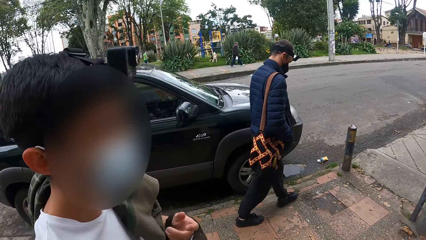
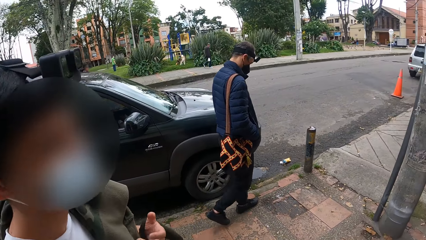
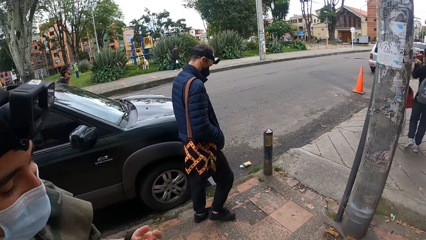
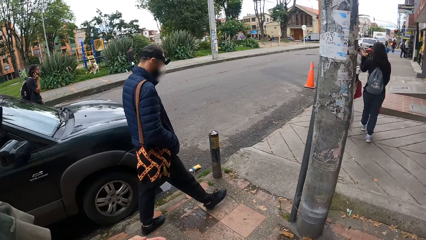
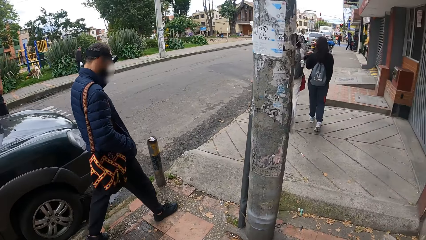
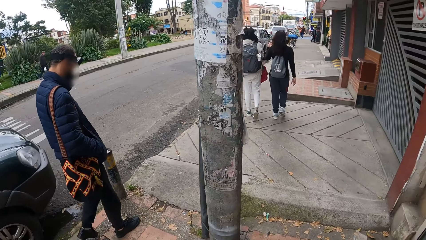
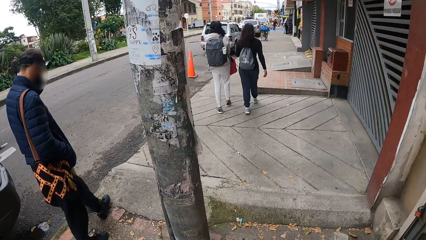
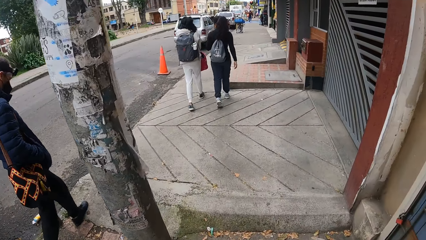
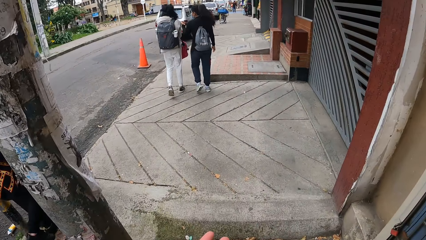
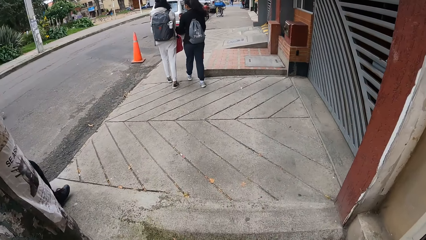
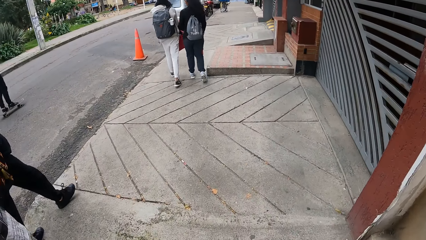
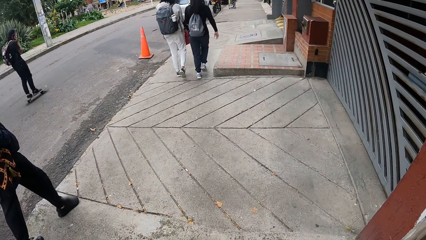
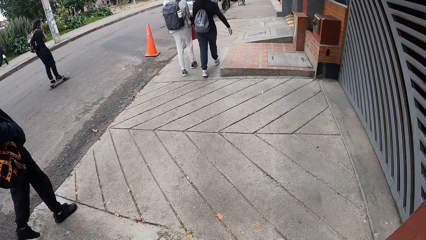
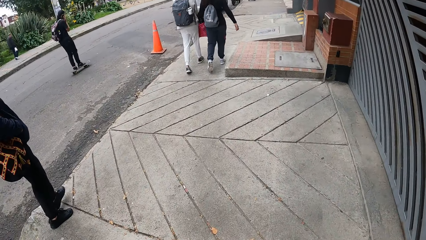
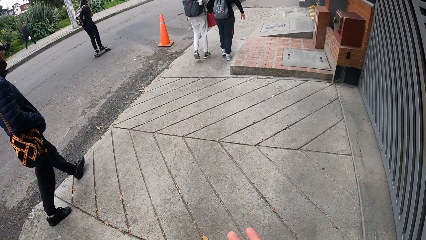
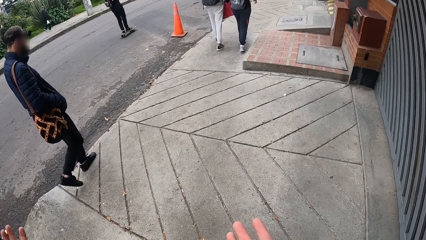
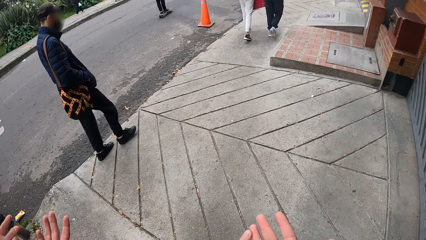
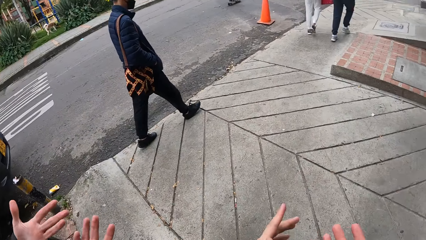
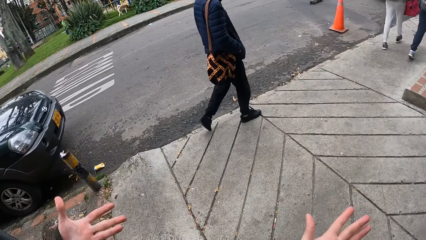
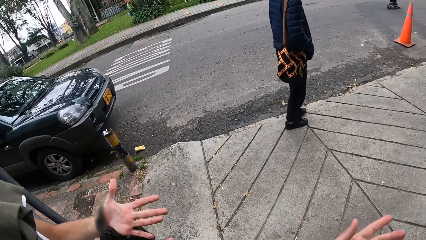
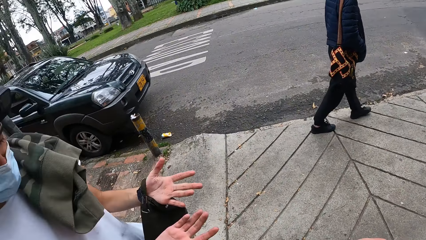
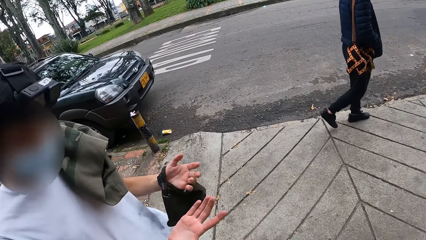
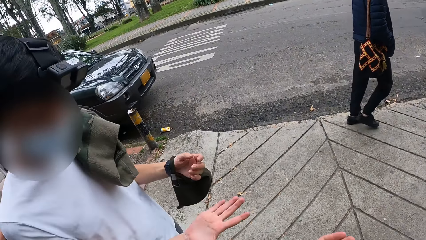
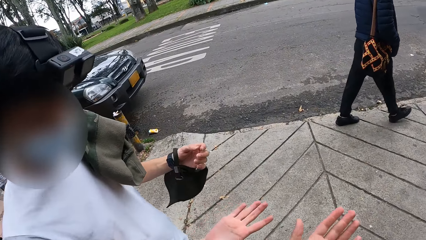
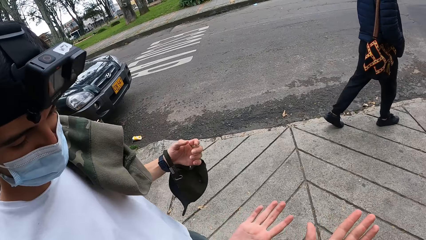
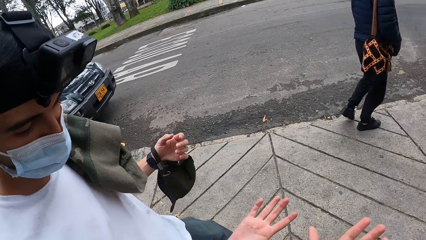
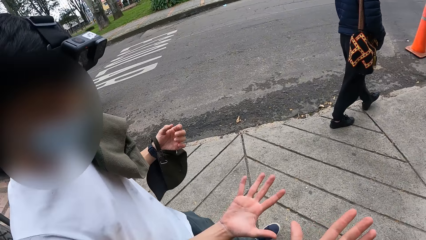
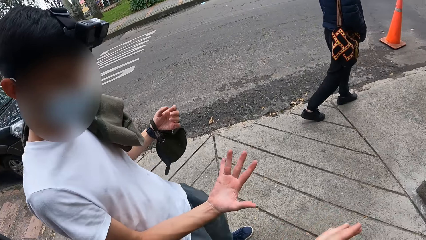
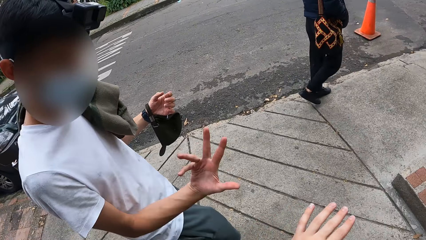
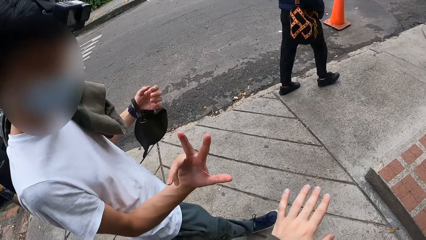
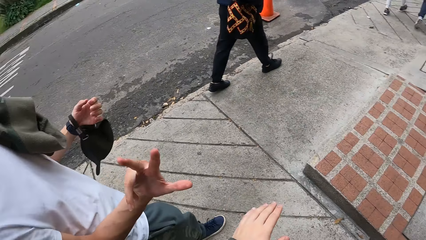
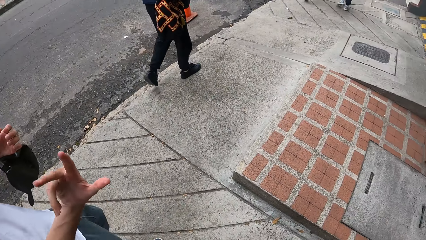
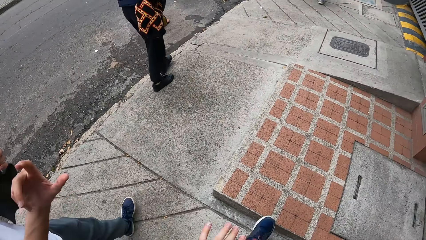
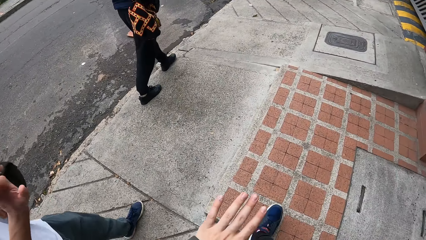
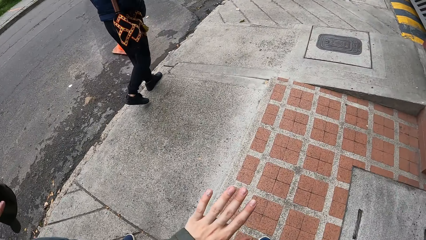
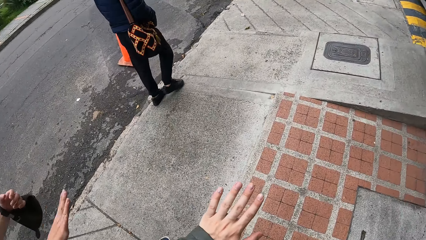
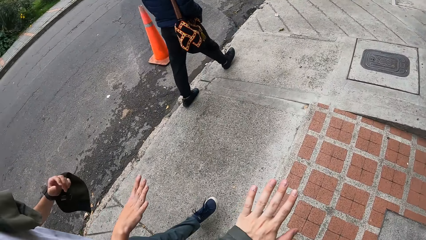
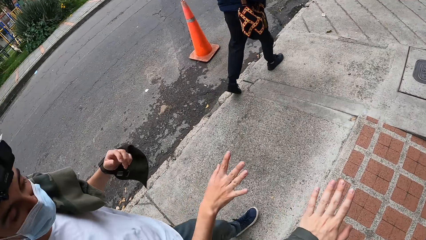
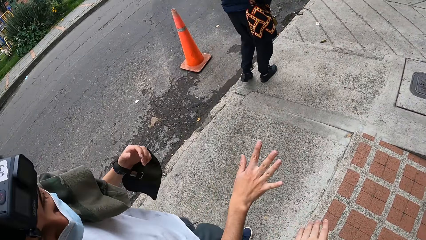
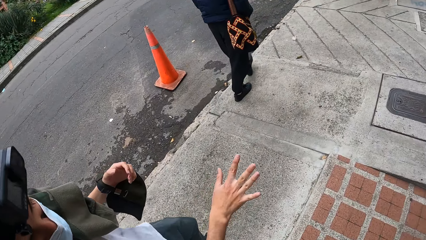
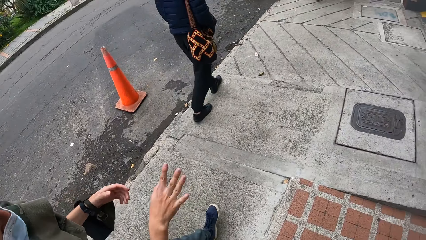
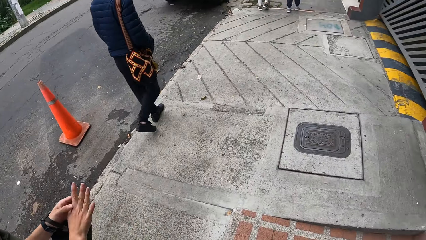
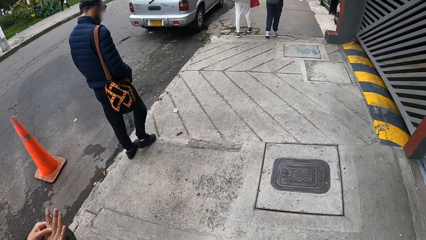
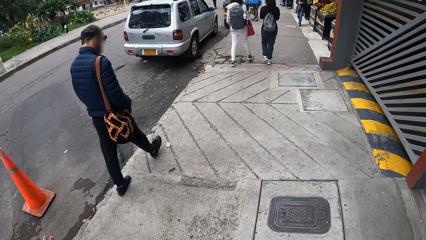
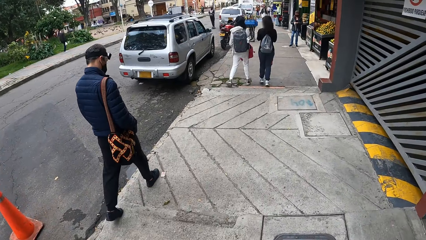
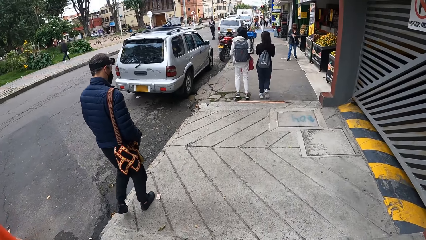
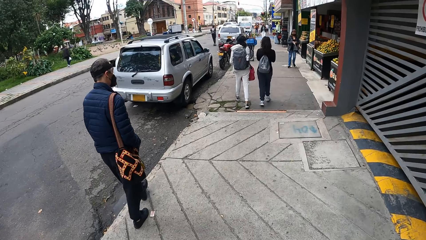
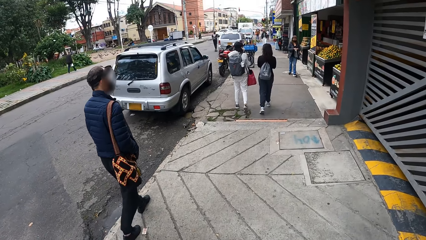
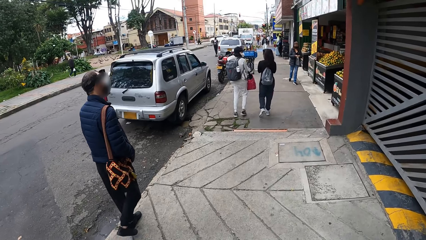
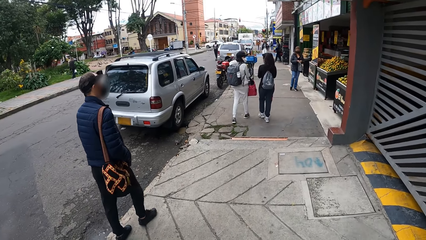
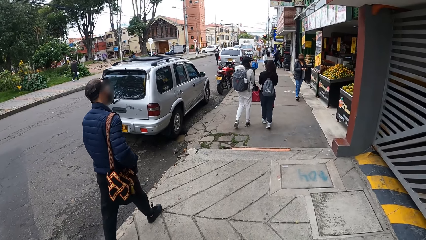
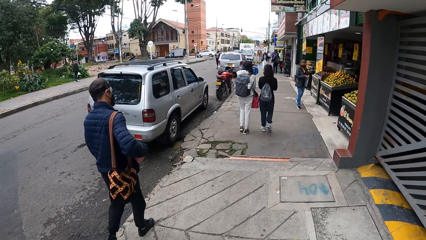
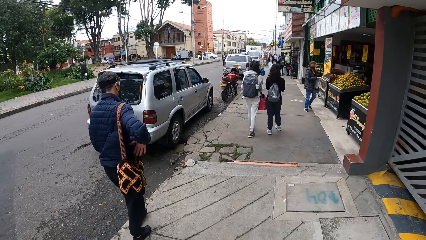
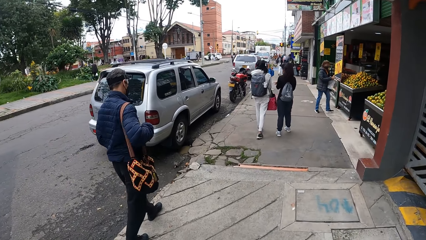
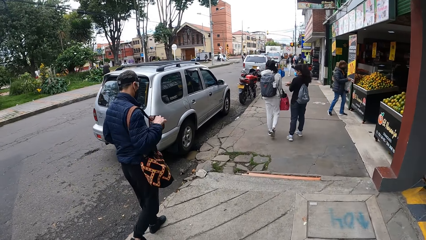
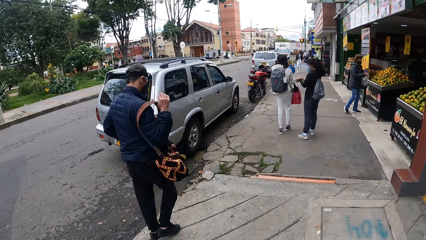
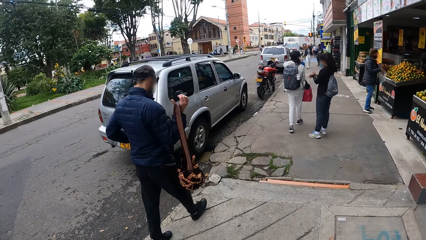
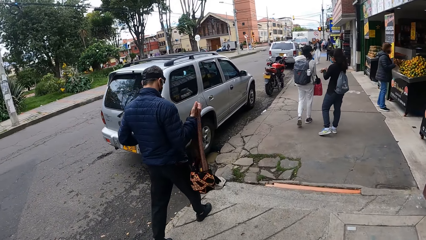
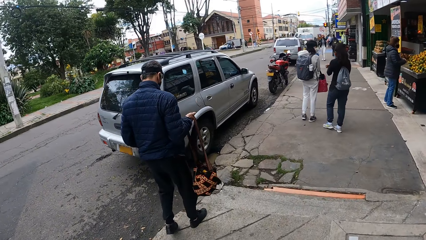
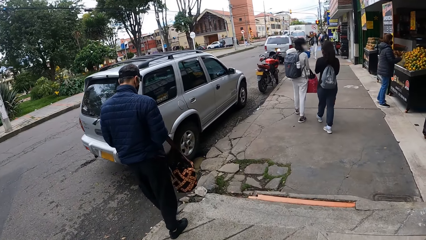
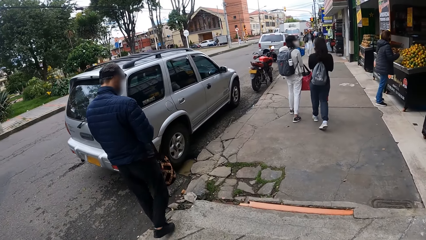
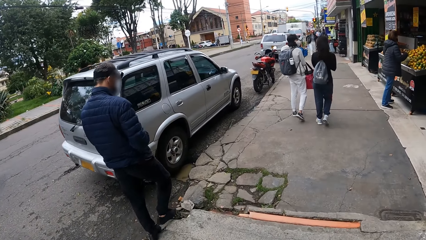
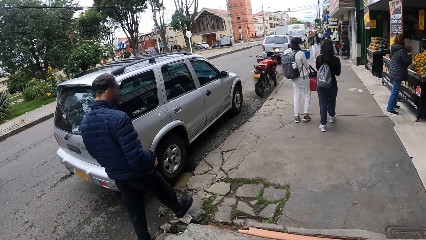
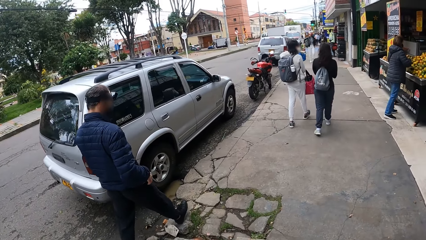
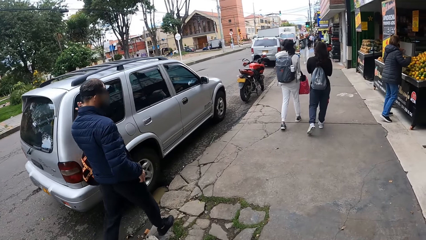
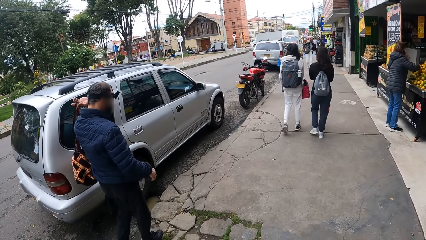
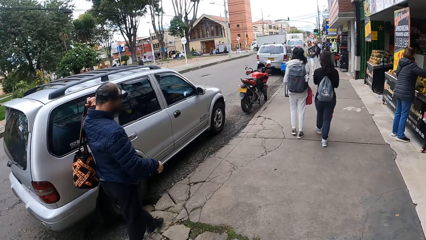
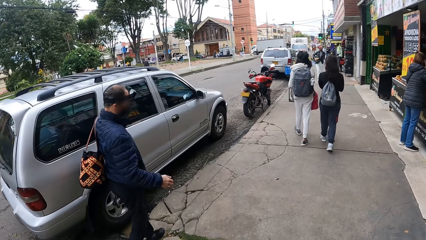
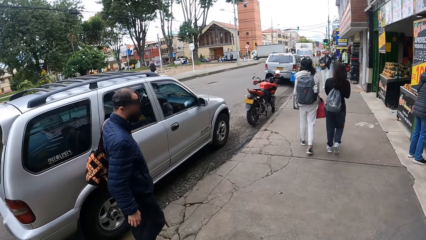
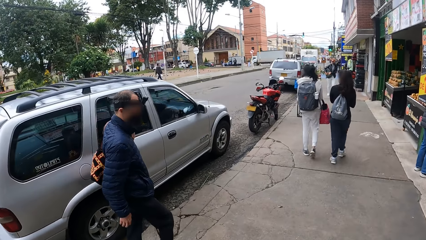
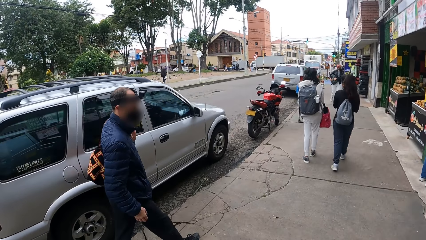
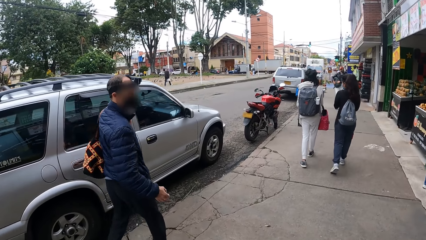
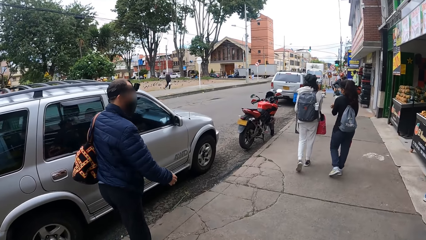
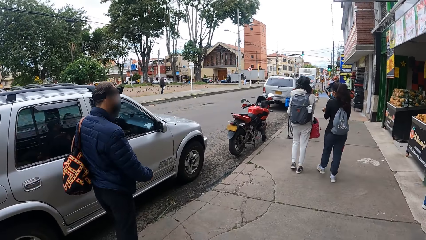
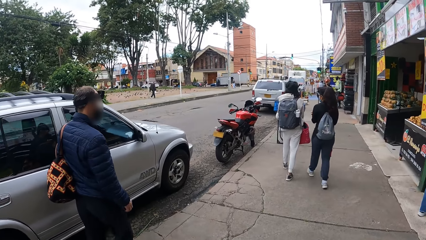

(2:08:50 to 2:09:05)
The camera wearer dialogues with a man. He walks on the street, looks at his hands, and walks on the street.
